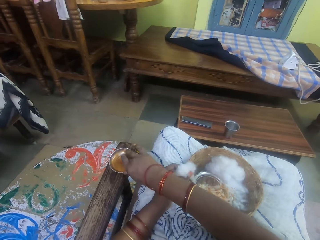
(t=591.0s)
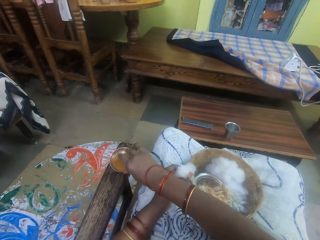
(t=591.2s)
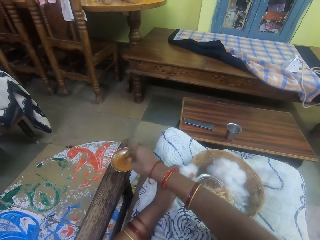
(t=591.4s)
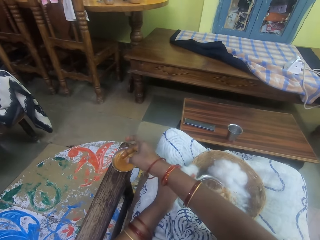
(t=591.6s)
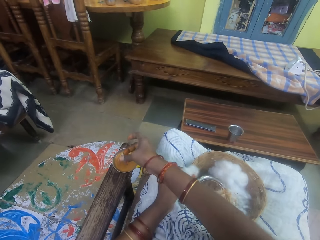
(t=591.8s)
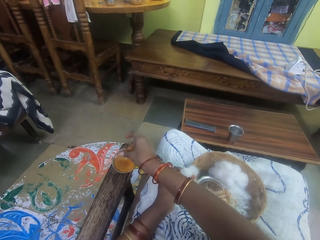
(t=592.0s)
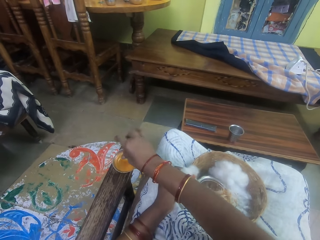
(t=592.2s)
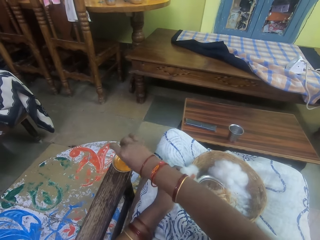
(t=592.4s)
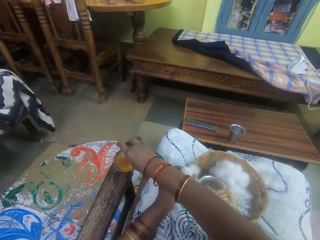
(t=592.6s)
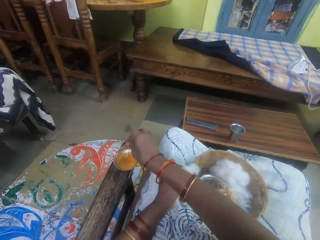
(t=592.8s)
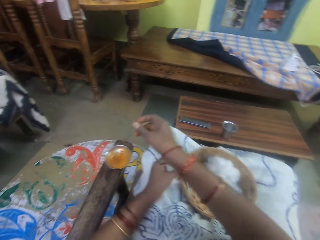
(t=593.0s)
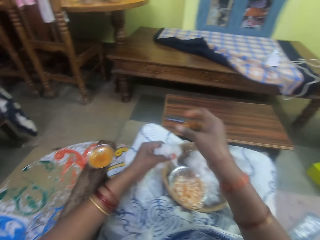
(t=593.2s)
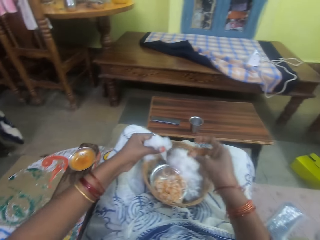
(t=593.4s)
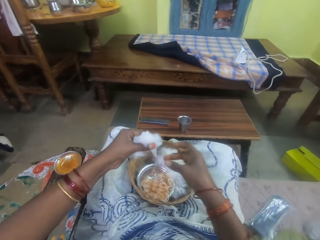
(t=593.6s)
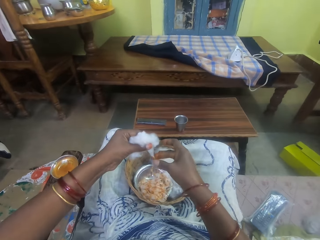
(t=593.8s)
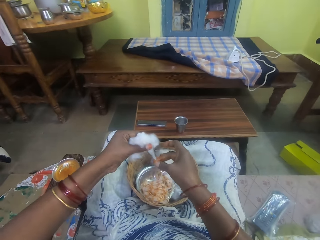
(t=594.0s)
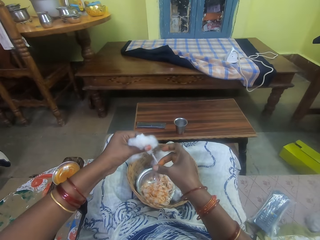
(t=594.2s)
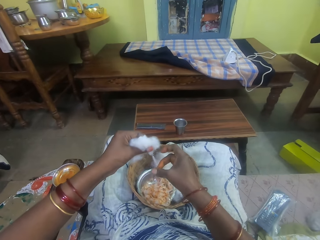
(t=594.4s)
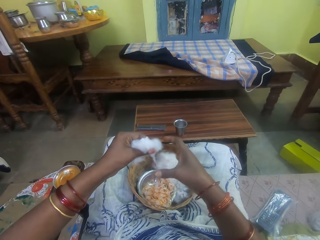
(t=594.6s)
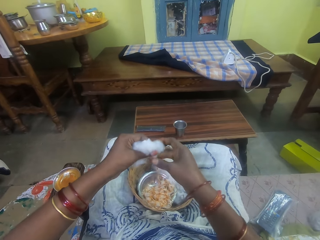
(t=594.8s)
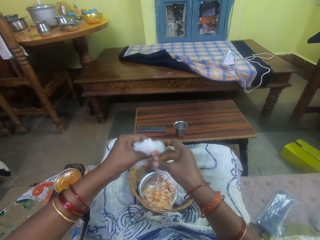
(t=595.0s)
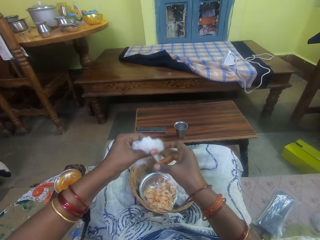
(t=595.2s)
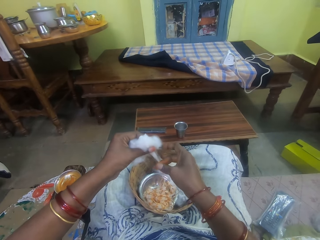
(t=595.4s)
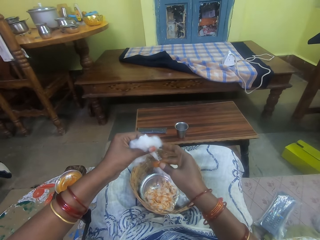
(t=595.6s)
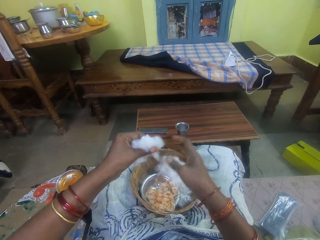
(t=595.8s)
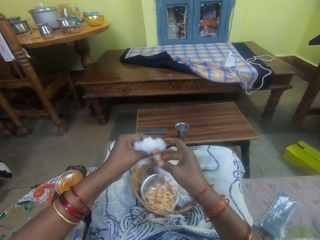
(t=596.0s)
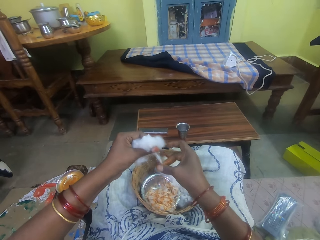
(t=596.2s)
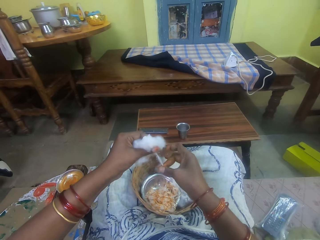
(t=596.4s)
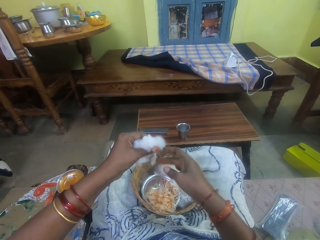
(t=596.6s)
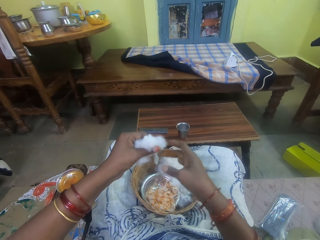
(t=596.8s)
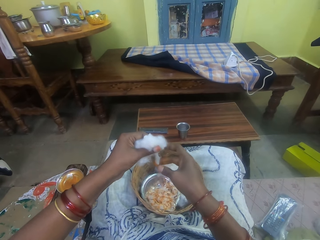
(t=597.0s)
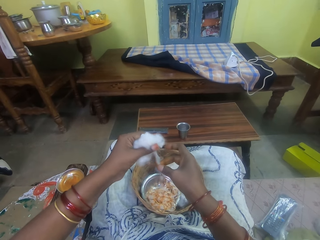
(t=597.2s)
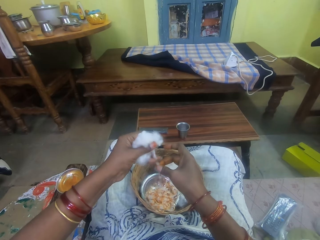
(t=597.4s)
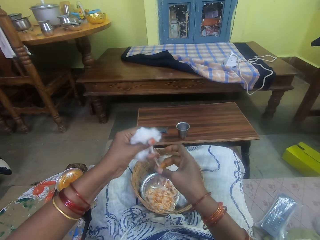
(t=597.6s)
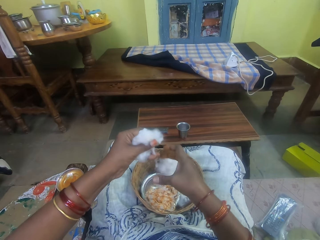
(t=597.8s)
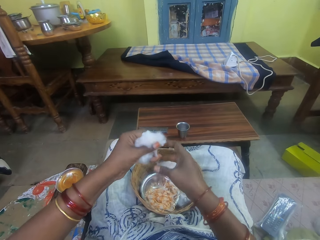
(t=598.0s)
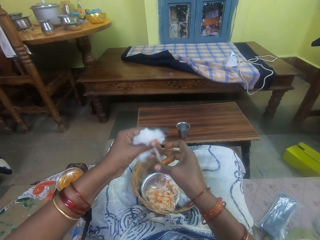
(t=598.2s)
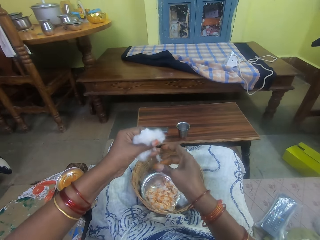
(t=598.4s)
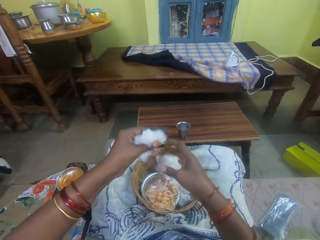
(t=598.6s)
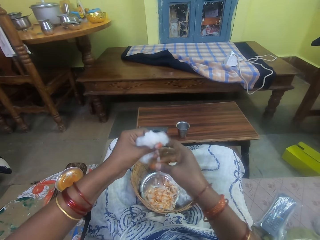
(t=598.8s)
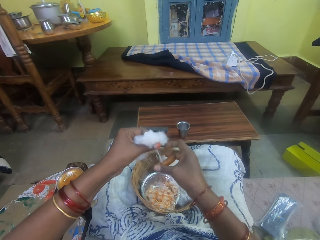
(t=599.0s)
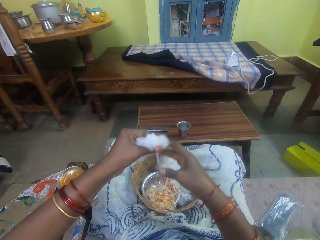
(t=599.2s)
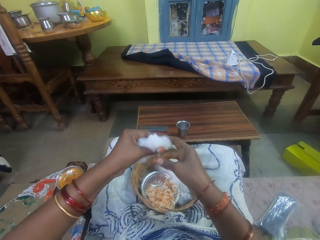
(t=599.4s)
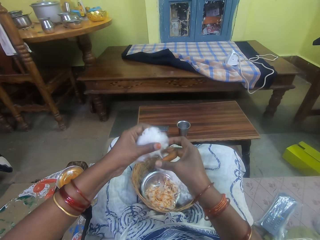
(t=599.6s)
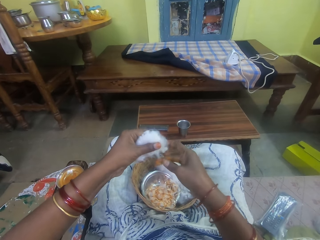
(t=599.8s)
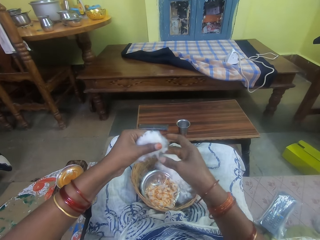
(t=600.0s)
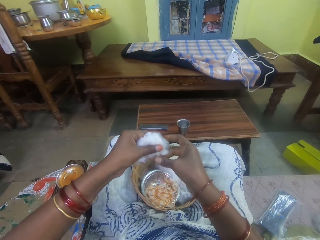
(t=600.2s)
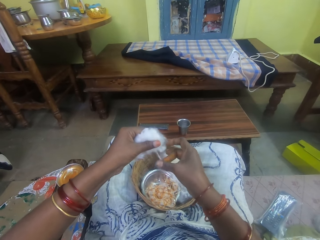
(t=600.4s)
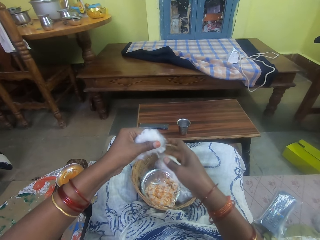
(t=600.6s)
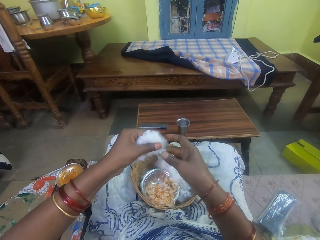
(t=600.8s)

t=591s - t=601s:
The camera wearer picks adhesive from the bowl. She touches the ointment with her right hand. She pulls her hand off the bowl, rubs her fingers, picks the adhesive from the bowl, pulls her hand off the bowl, and rolls the cotton string with the adhesive. She rubs the ointment on the ball of cotton wool in her left hand.

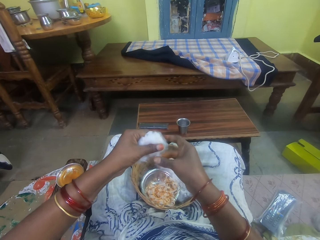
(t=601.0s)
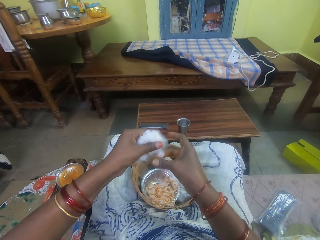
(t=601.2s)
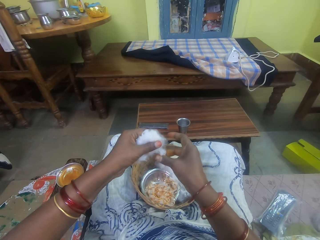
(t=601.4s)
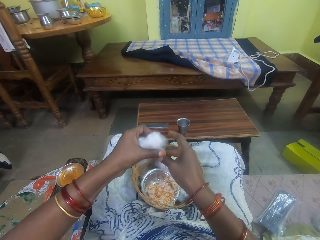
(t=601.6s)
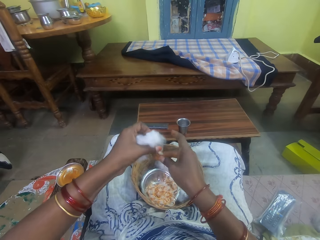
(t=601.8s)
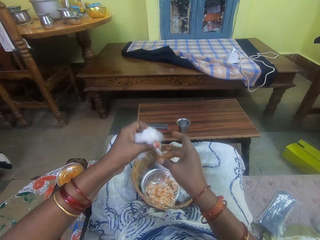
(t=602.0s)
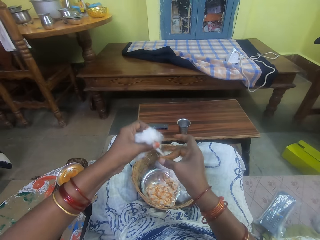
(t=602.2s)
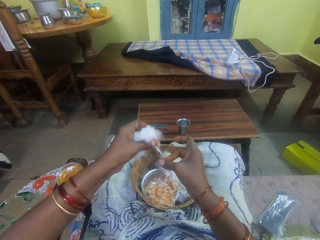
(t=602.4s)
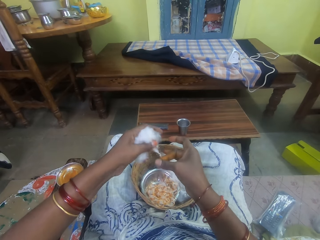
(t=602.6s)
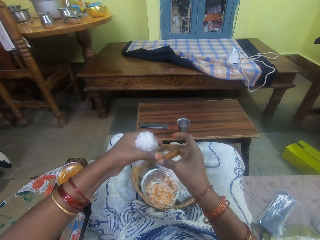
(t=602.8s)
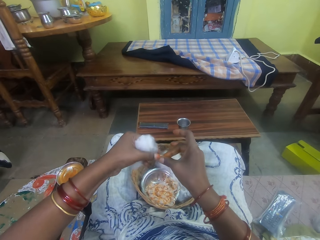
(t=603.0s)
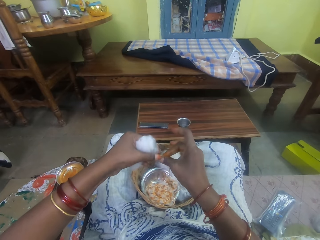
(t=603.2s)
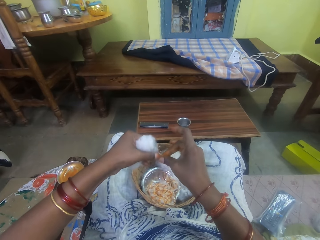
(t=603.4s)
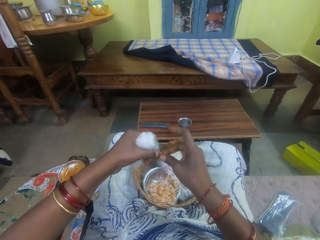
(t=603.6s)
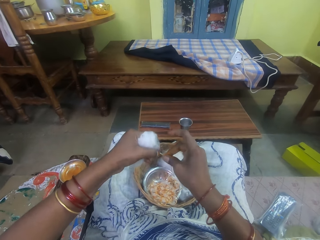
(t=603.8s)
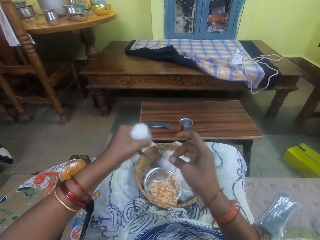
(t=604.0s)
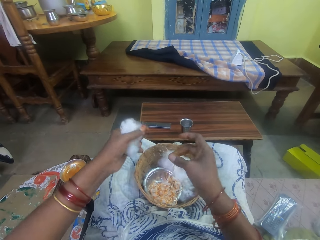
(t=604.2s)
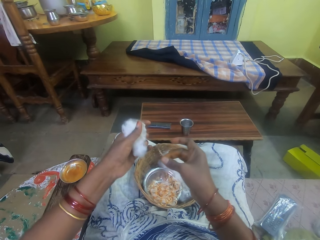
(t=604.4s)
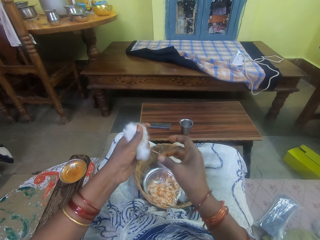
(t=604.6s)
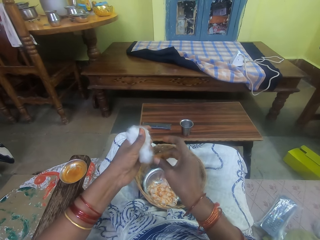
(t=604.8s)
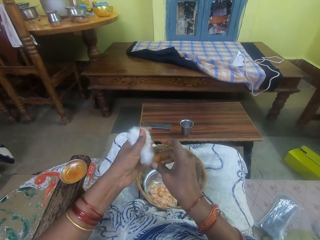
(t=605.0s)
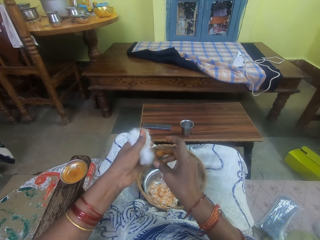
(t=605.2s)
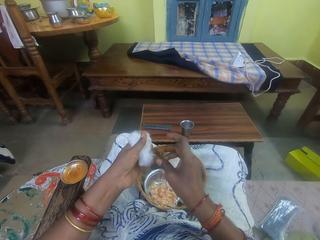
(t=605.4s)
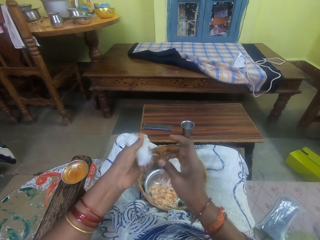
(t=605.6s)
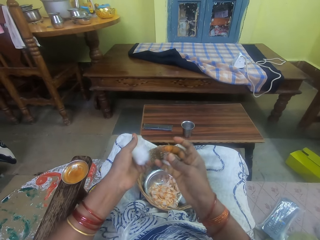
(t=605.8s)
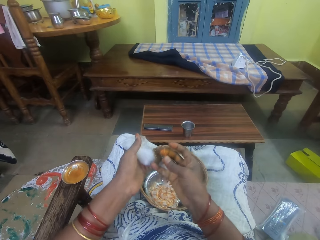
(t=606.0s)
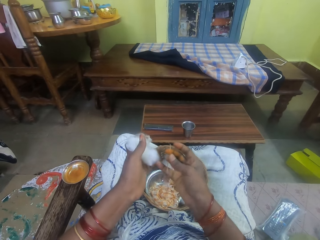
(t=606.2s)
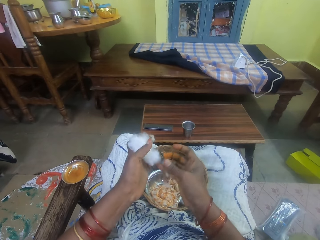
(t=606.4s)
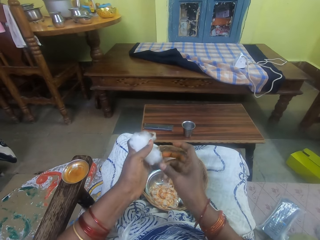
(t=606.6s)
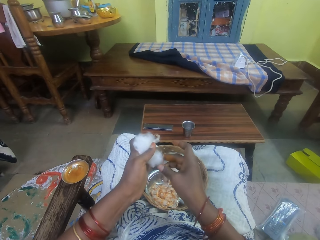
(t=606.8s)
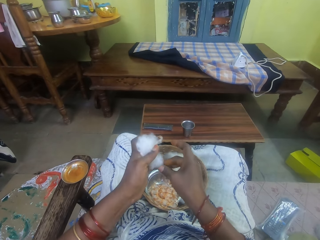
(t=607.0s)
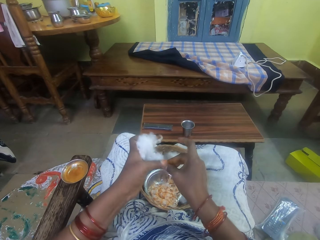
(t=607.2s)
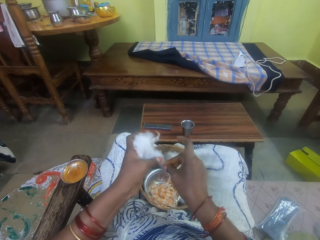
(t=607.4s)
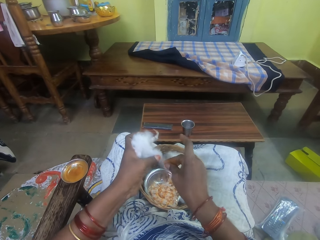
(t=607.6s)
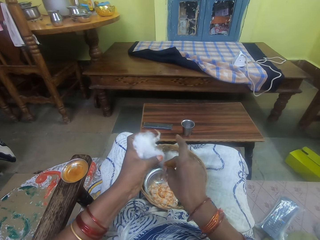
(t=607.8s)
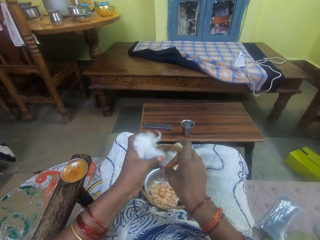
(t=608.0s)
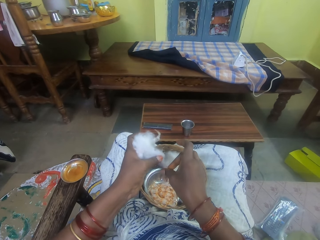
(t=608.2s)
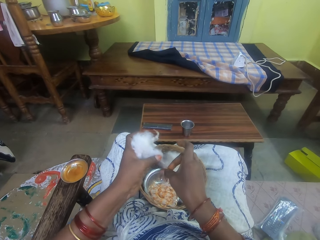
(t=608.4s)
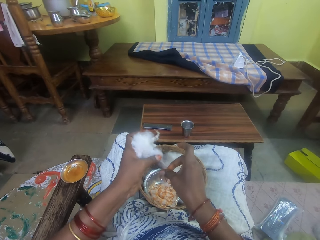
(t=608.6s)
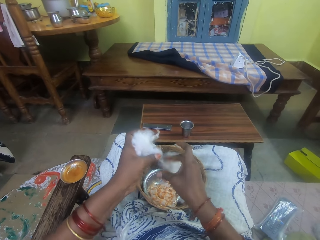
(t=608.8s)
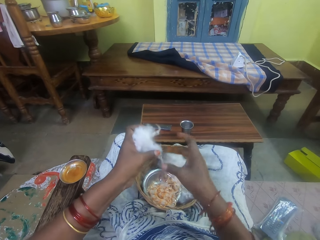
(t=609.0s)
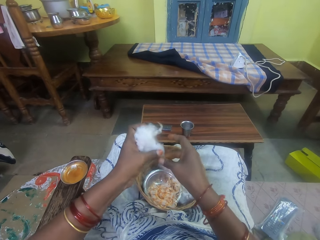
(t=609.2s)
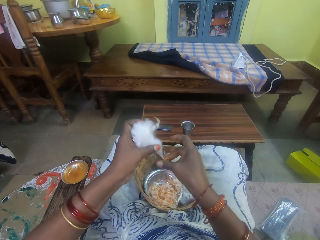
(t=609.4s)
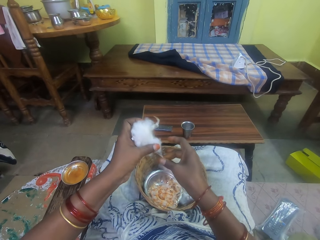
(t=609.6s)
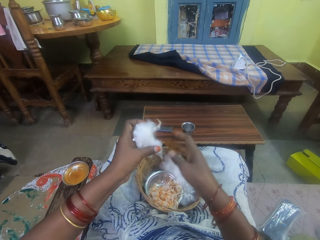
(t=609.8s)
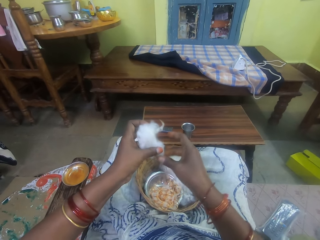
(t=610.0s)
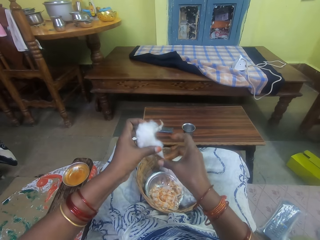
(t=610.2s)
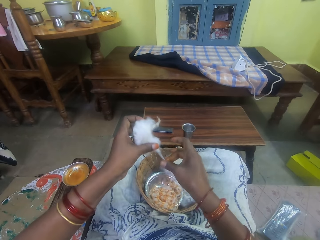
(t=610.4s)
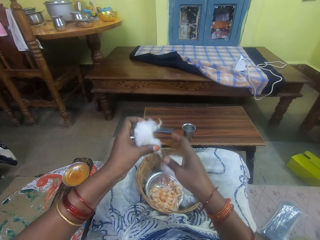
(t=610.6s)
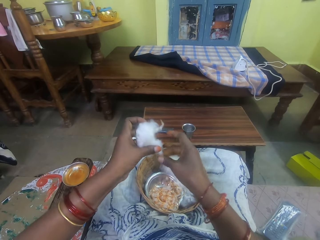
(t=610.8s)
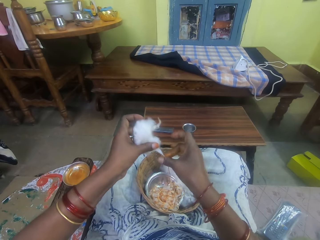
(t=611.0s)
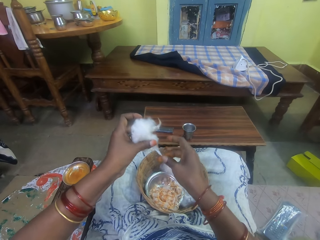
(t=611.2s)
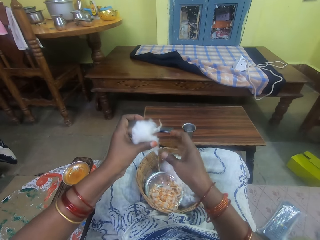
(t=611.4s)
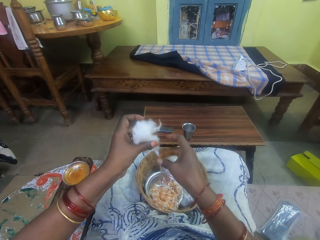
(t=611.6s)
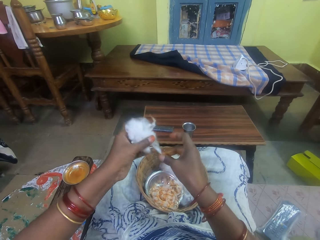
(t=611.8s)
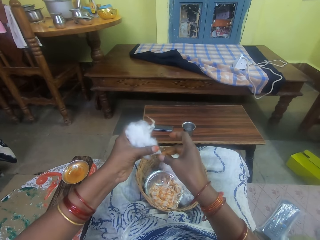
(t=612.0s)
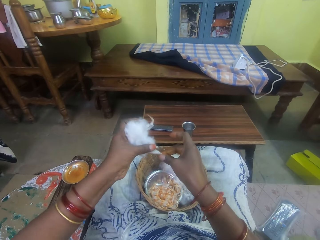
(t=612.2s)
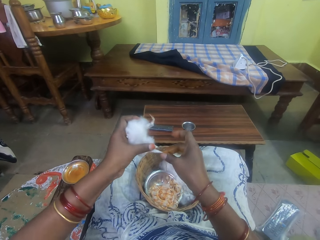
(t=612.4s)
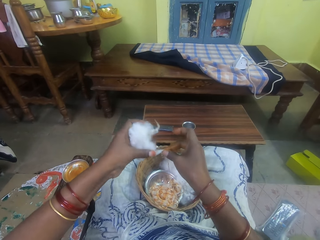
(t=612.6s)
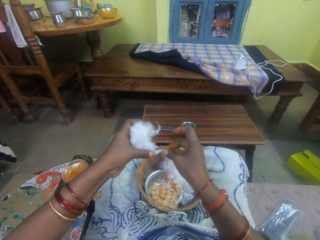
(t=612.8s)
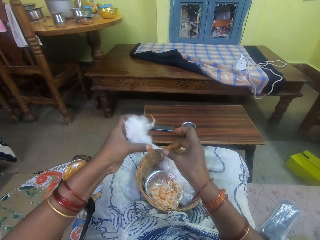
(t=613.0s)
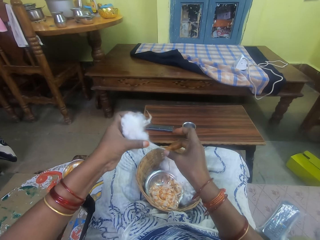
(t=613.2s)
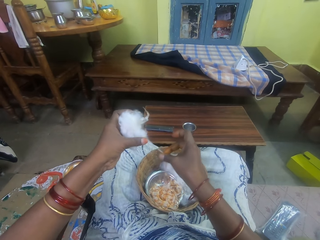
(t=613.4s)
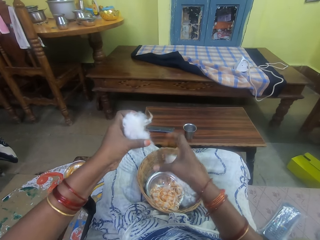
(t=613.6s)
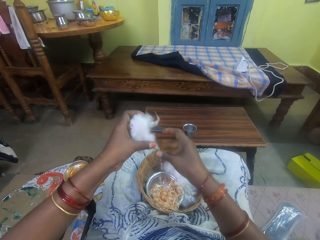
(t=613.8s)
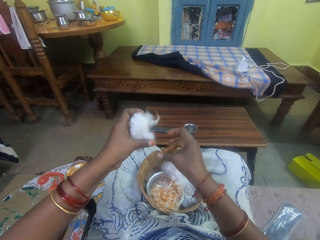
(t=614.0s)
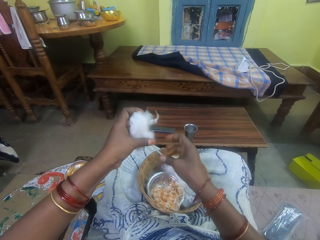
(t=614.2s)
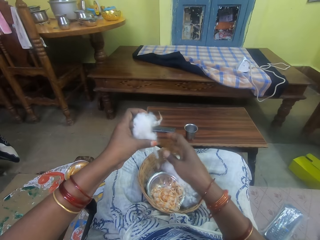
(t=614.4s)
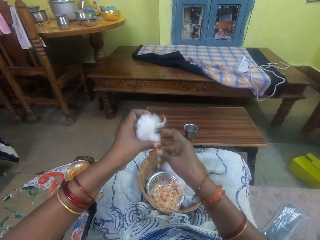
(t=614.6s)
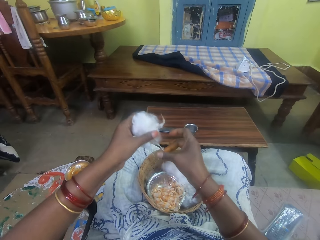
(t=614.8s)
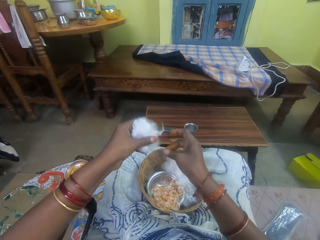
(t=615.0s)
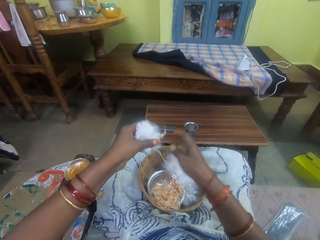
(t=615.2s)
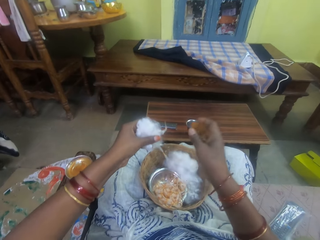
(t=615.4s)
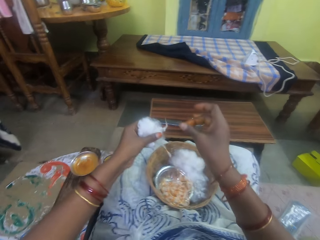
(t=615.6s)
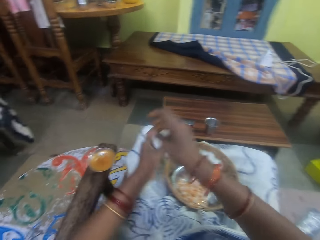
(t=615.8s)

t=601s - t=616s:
The camera wearer cuts the cotton string from the cotton. She rolls the cotton string with an adhesive, pulls her hand off the cotton string, and rolls the cotton string with the adhesive. She pulls the cotton. She pulls her hand off the cotton string, rolls the cotton string with the adhesive, pulls her hand off the cotton string, and rolls the cotton string with the adhesive.
